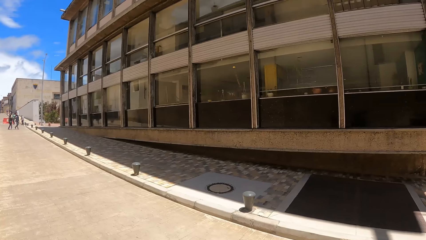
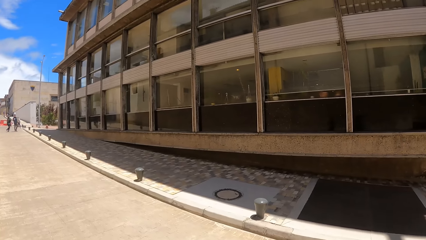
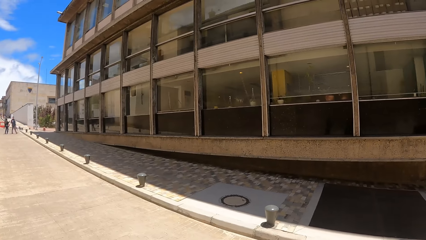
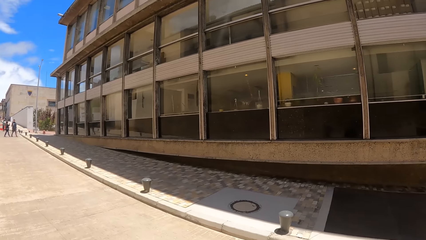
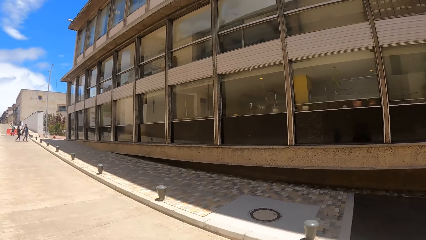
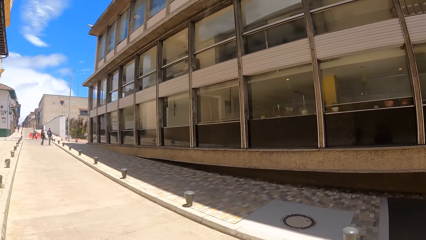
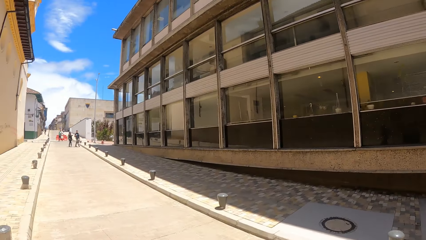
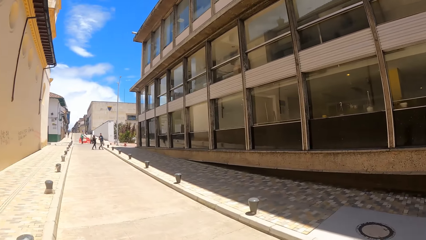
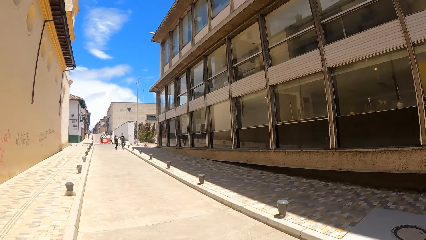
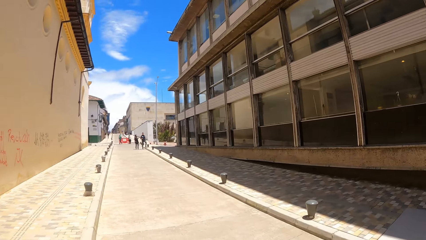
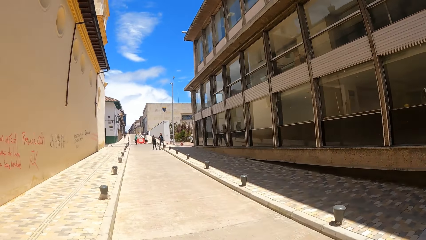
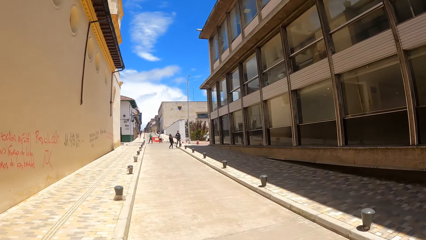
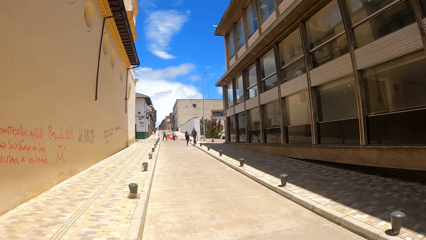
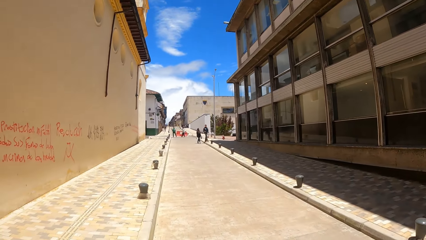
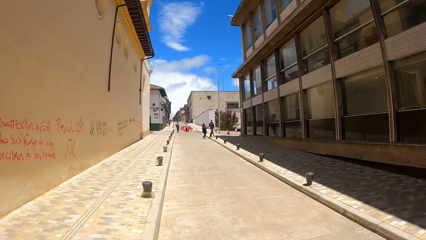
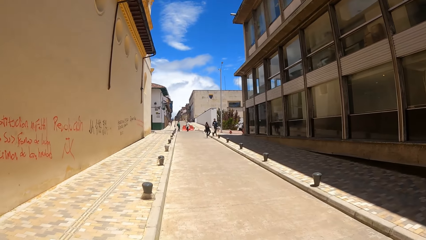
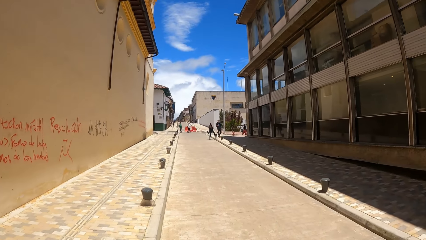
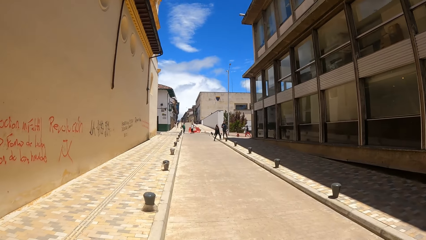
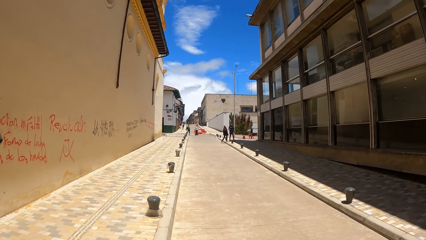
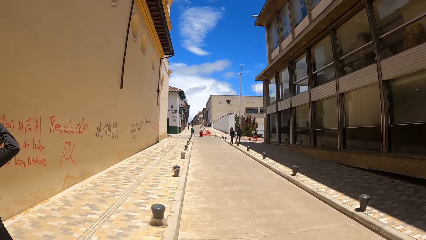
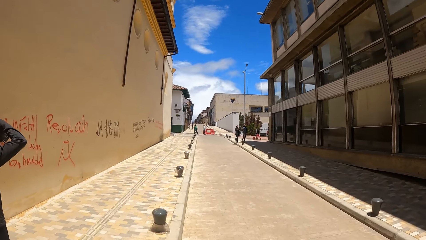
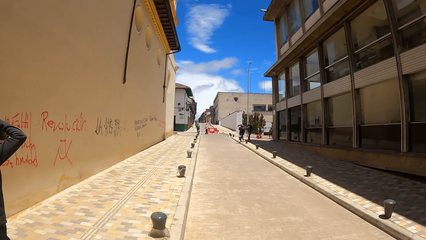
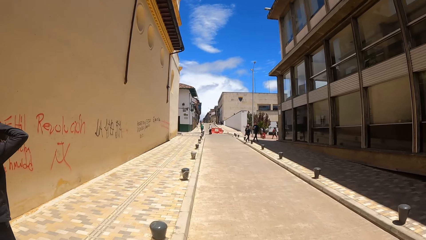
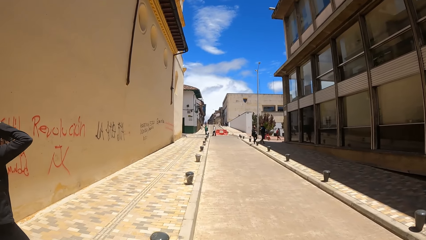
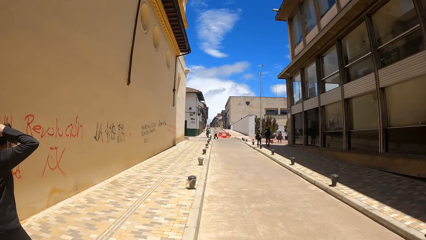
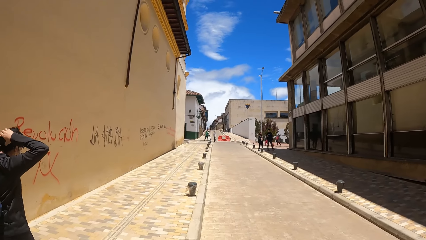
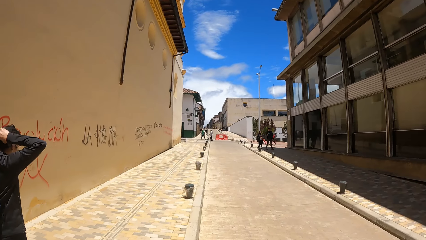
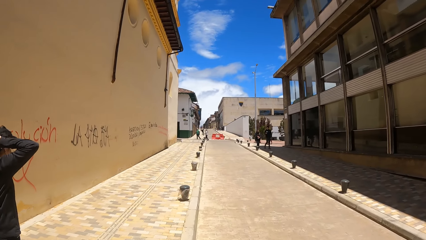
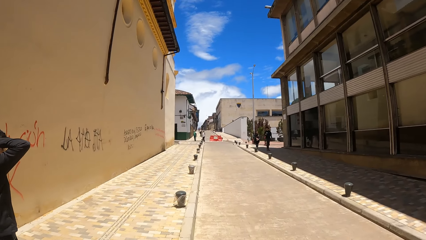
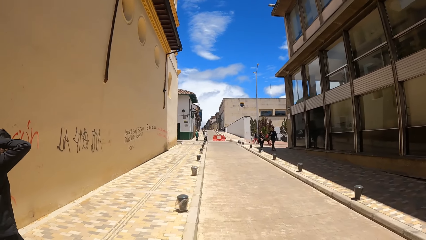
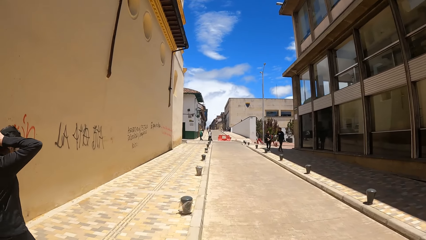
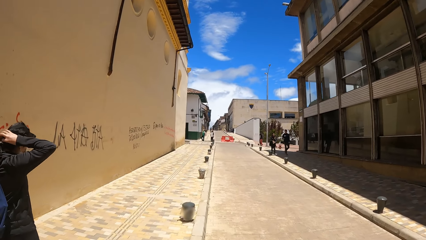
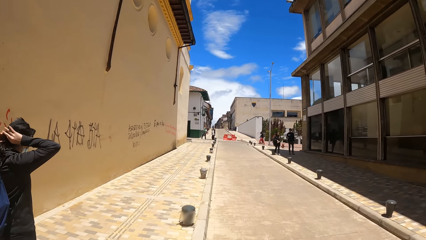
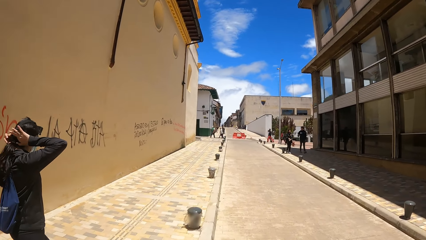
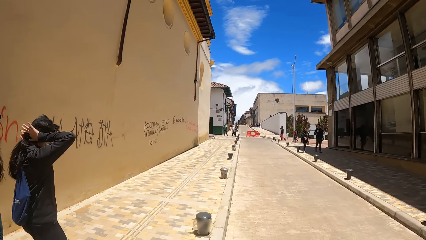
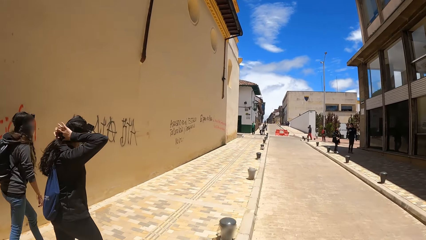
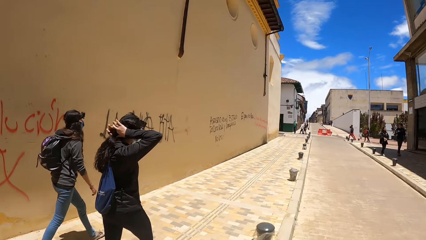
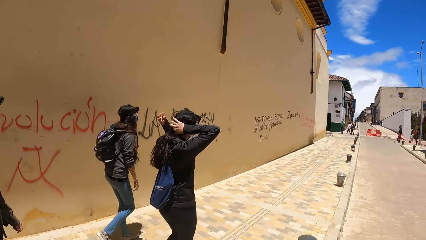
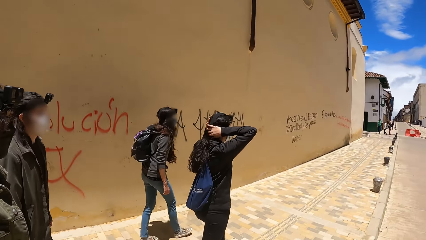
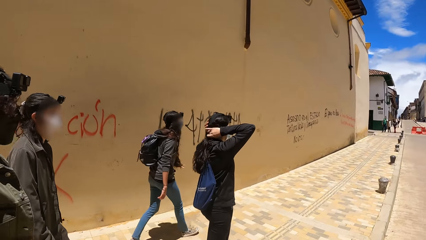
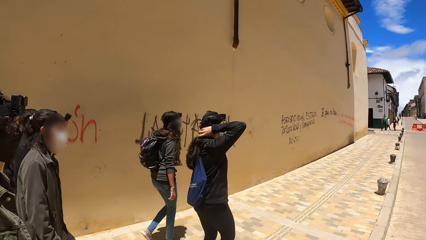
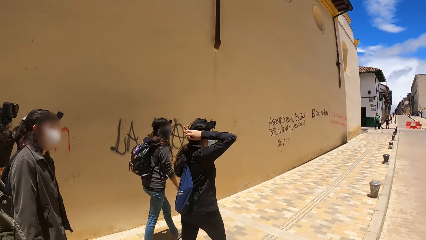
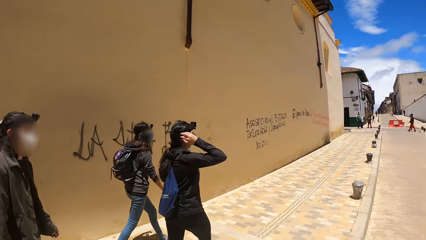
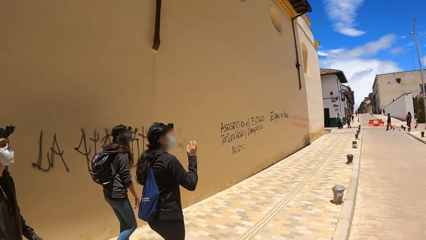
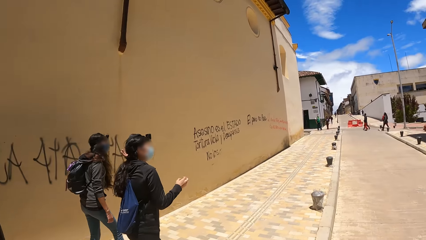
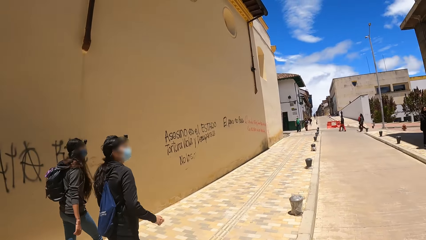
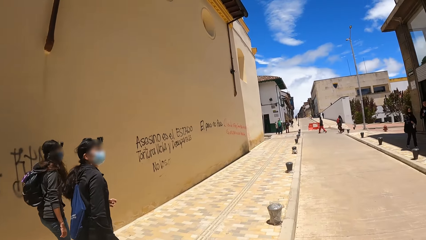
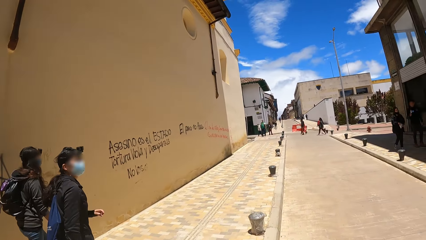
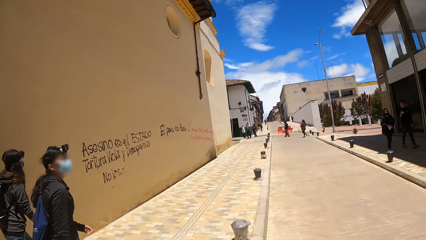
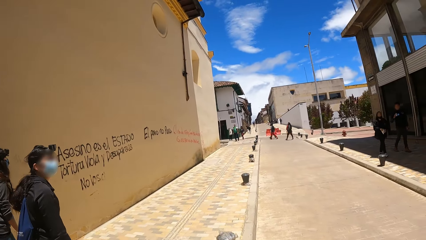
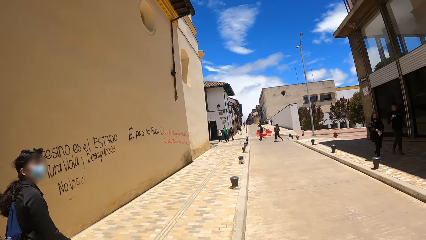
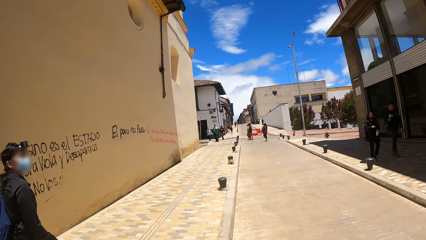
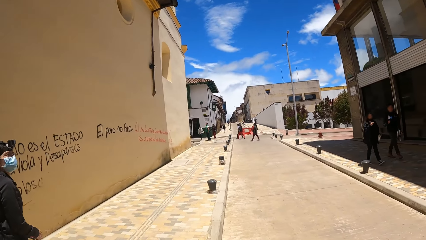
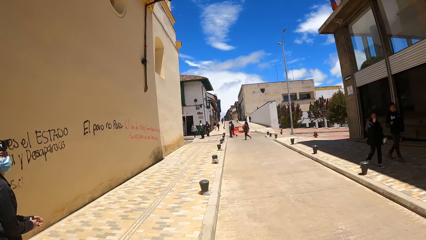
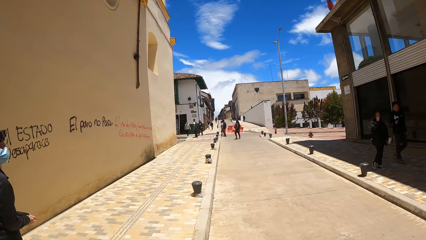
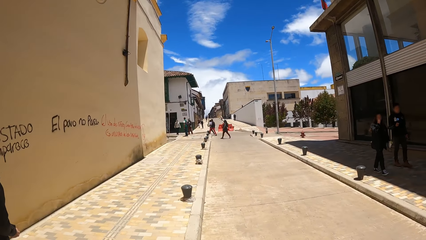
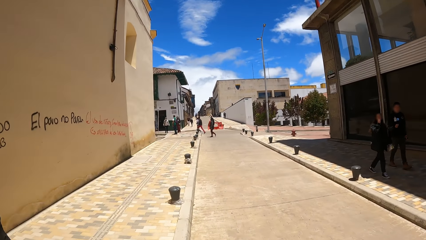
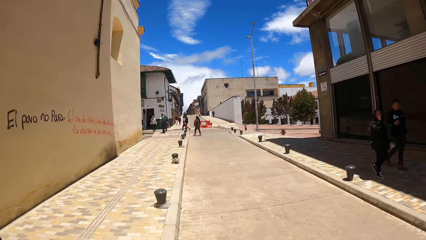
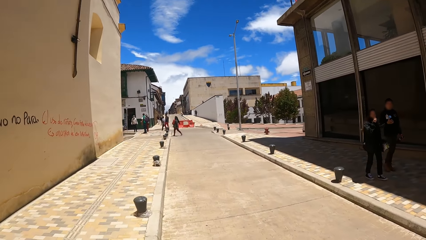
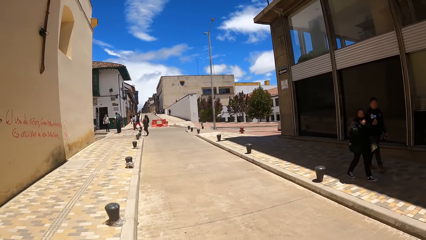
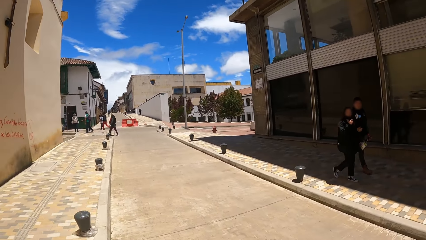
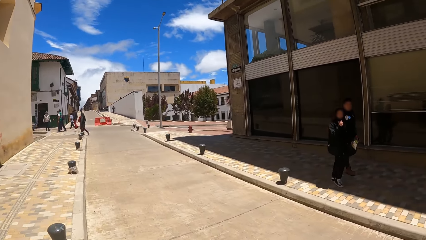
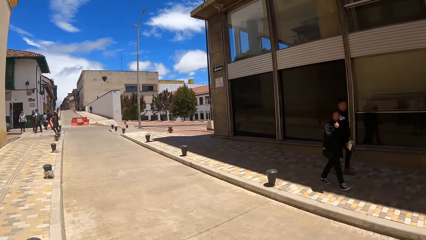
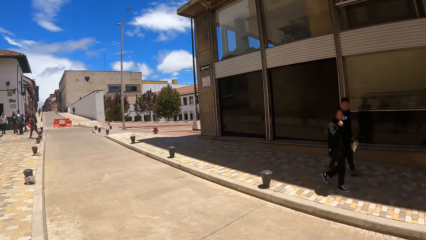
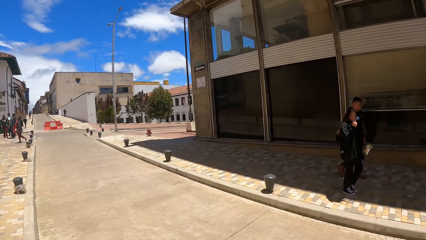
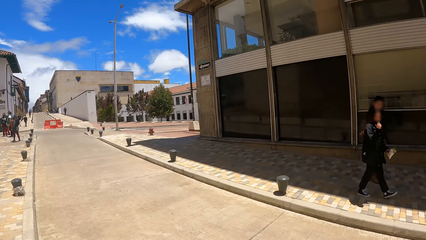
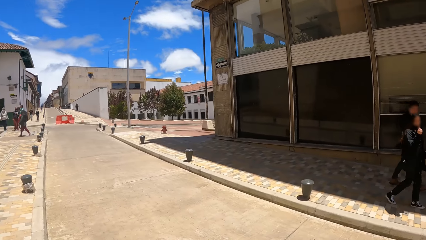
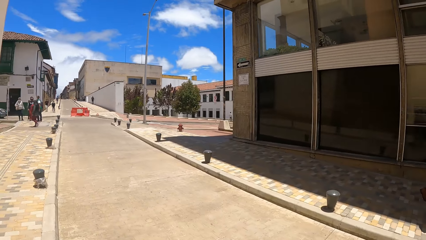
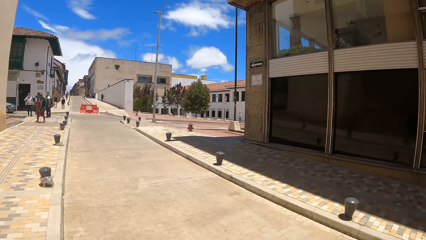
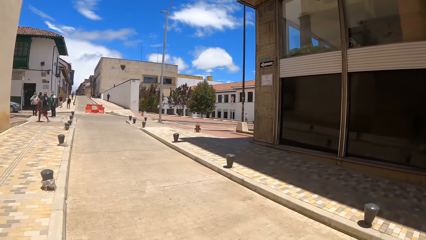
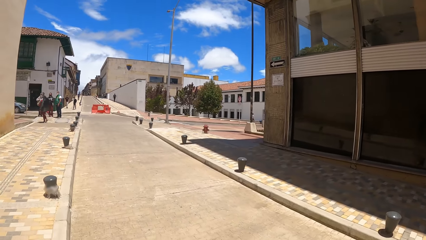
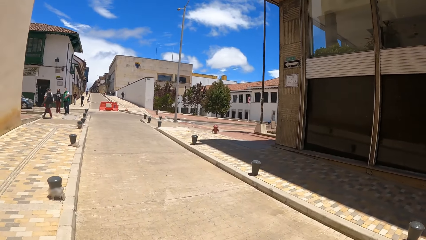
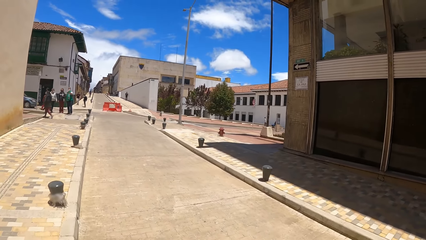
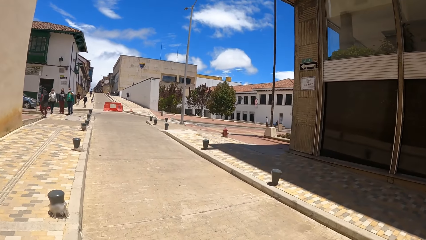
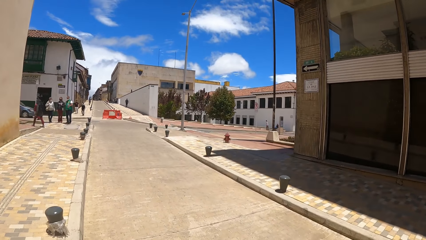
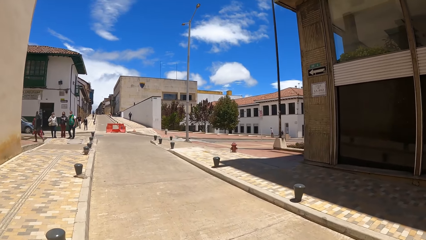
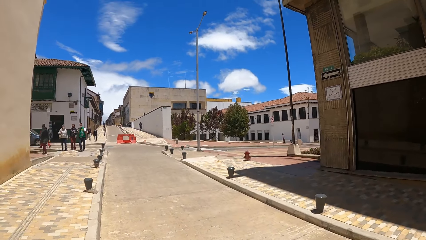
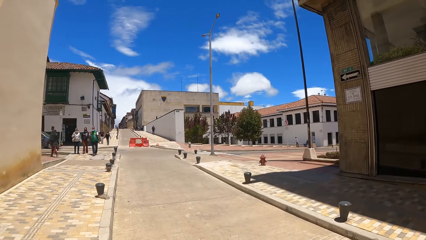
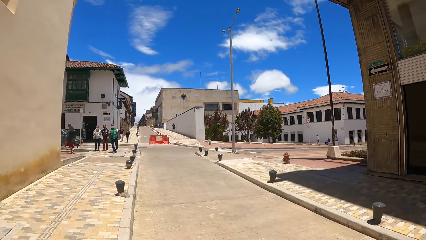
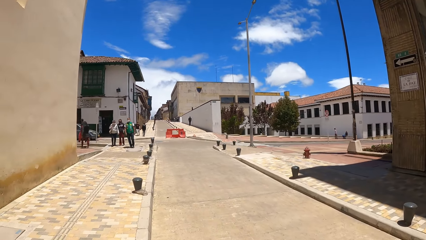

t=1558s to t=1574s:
The camera wearer walks along the street. They look around the street. They walk along the street.
